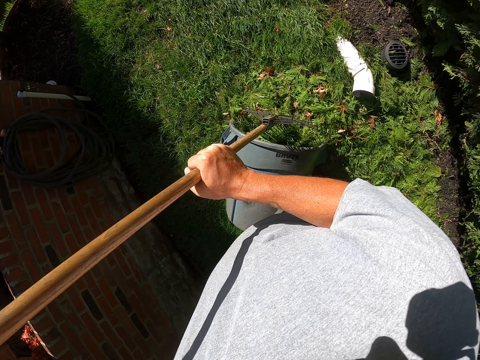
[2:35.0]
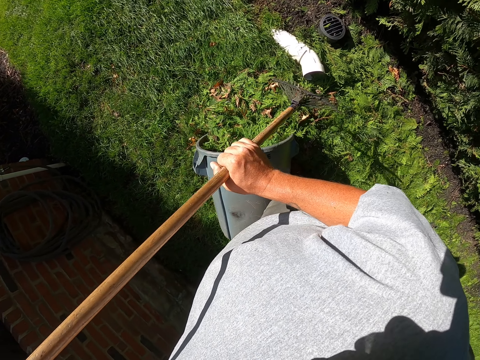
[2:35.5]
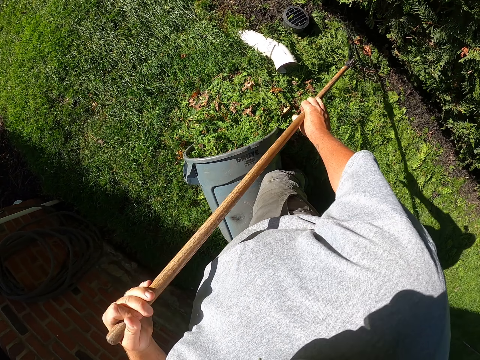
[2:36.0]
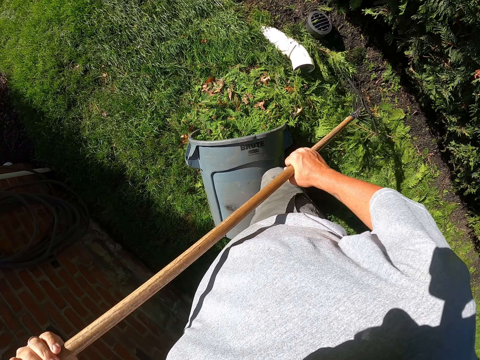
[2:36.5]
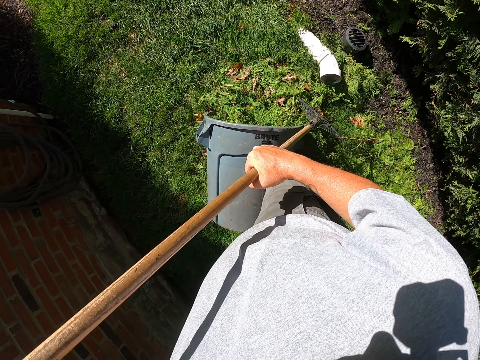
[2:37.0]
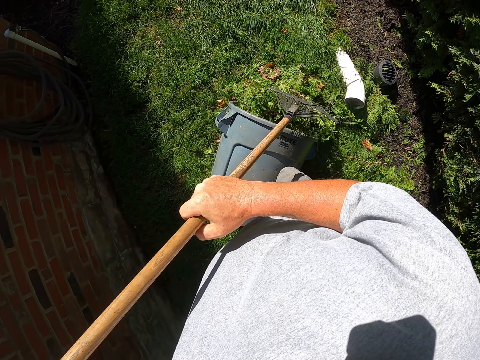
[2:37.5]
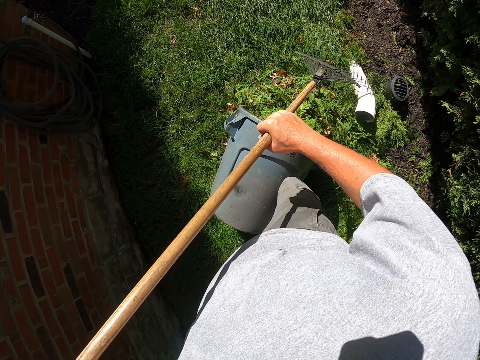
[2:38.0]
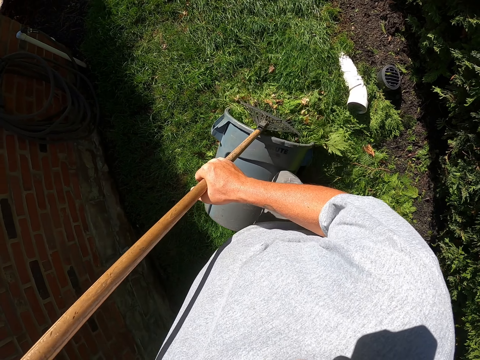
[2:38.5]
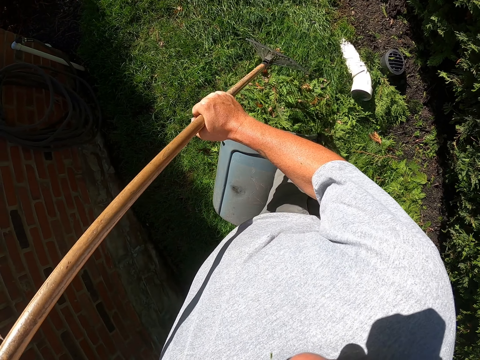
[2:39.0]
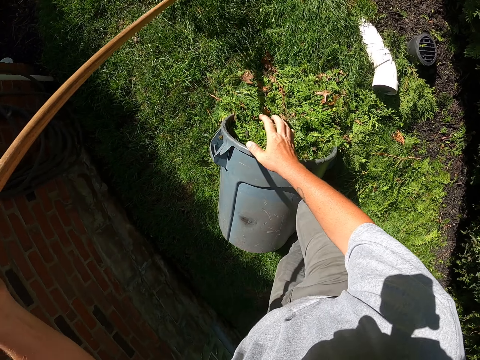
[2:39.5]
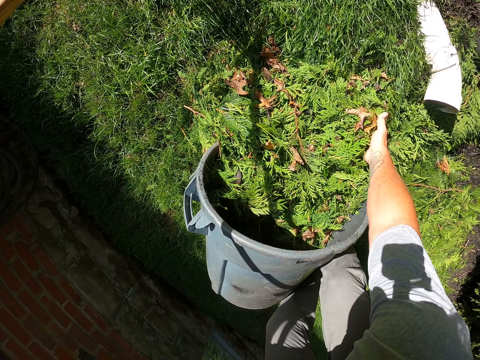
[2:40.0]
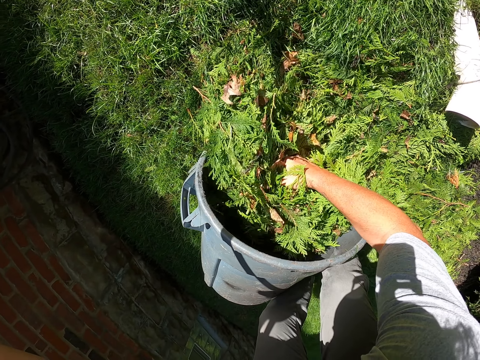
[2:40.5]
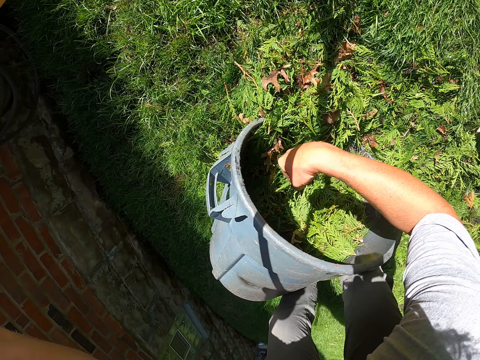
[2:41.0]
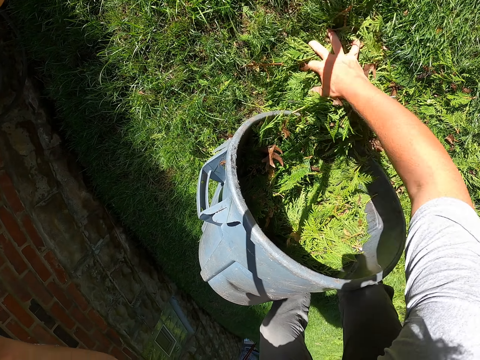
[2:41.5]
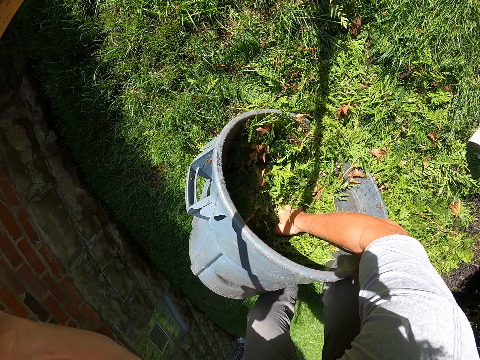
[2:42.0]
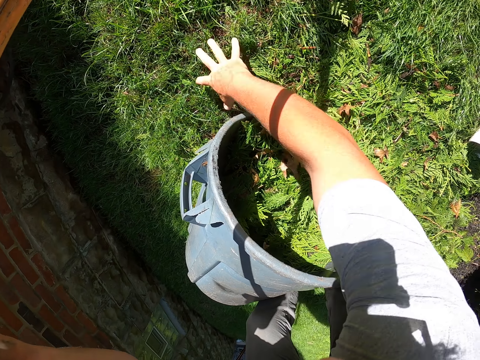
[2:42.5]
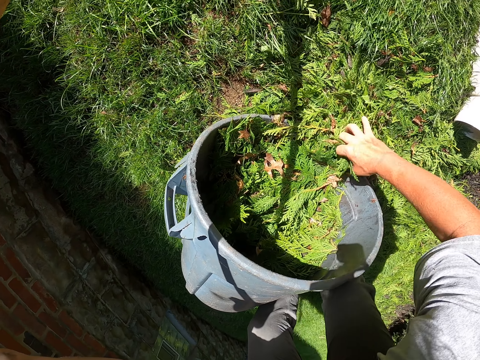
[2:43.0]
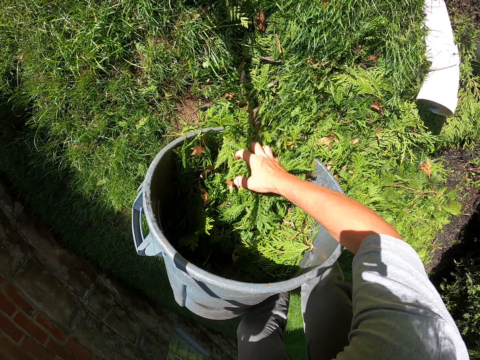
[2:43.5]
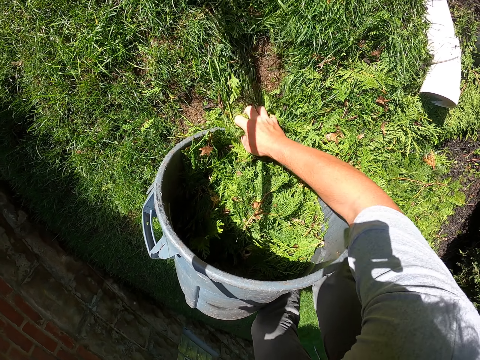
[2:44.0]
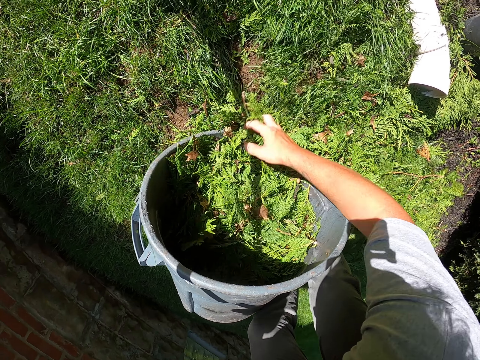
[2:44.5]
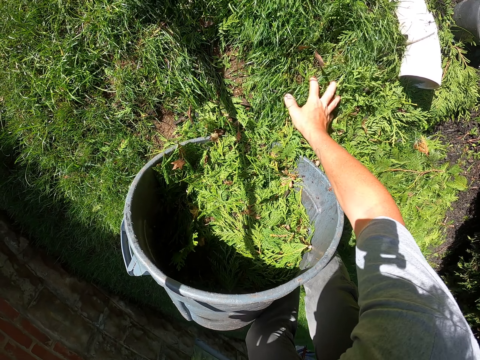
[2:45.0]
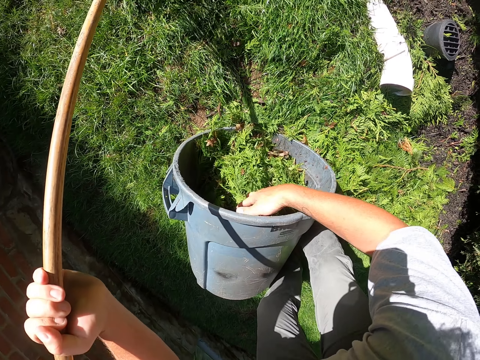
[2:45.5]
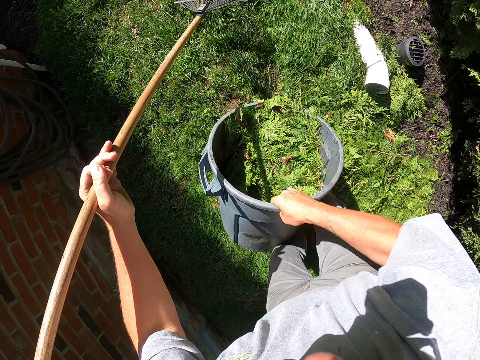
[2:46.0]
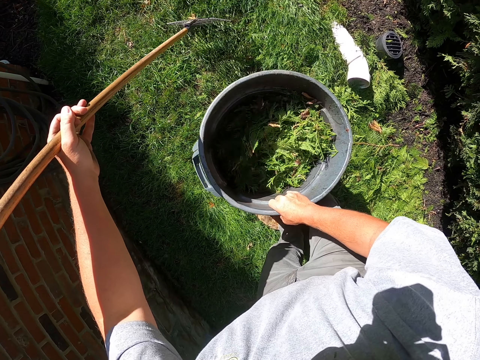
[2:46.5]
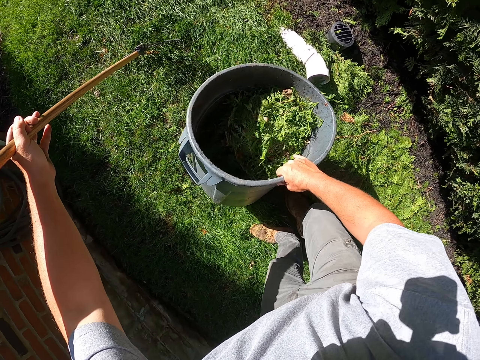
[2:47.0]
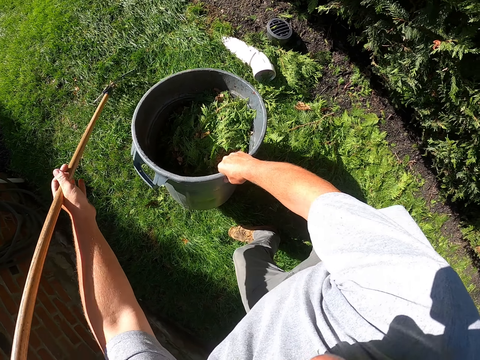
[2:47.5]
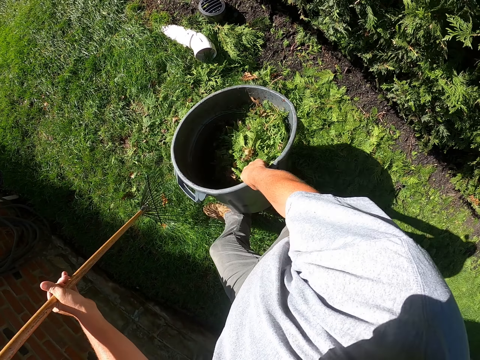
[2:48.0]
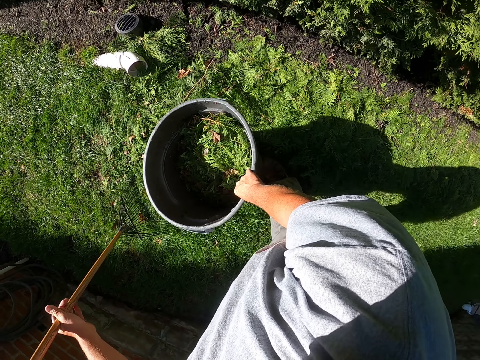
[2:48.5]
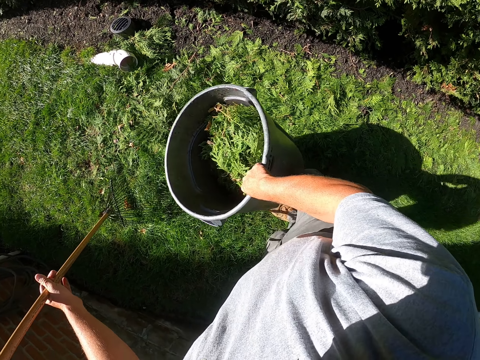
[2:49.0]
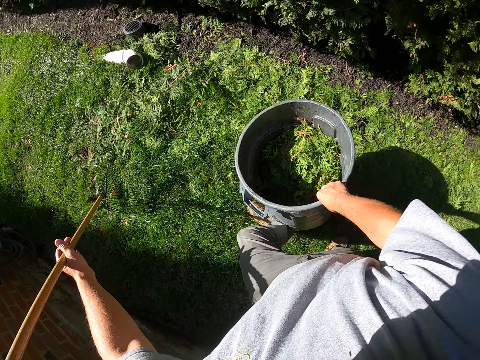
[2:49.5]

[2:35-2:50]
The camera wearer pulls dirt with a rake. They put the dirt in the litter bin bucket. They put the dirt in the litter bin bucket with the hand. They lift up the litter bin bucket.

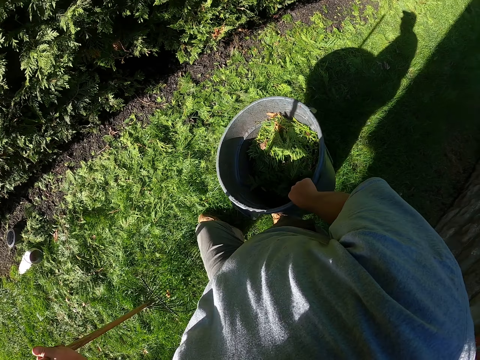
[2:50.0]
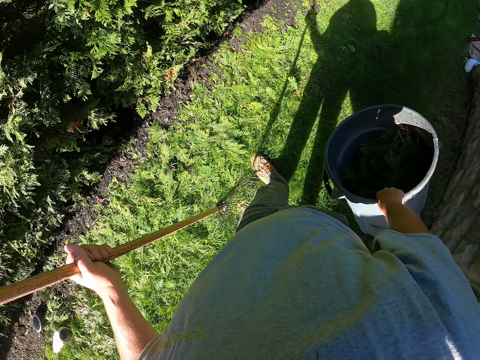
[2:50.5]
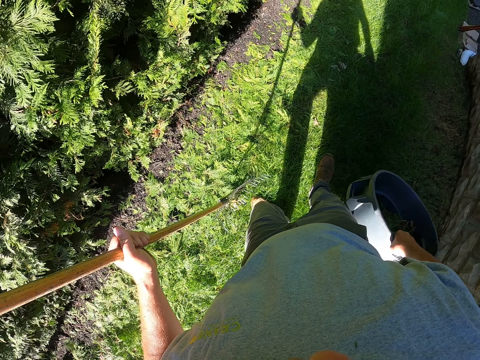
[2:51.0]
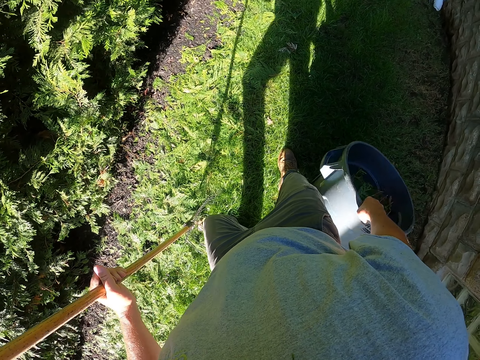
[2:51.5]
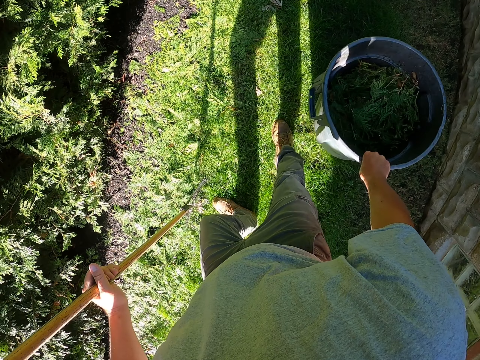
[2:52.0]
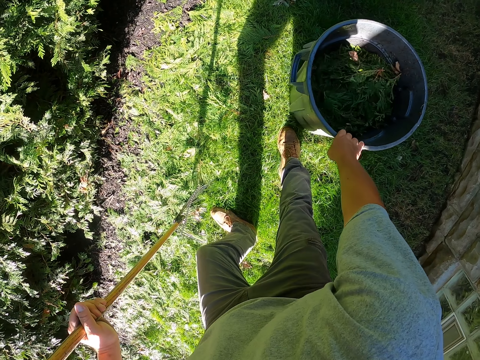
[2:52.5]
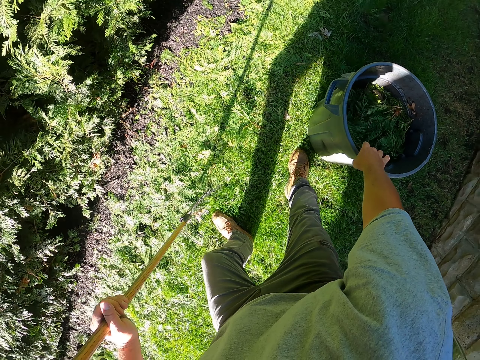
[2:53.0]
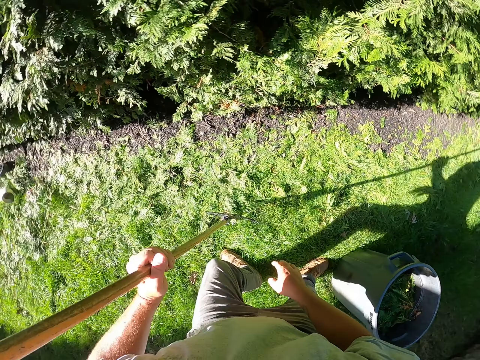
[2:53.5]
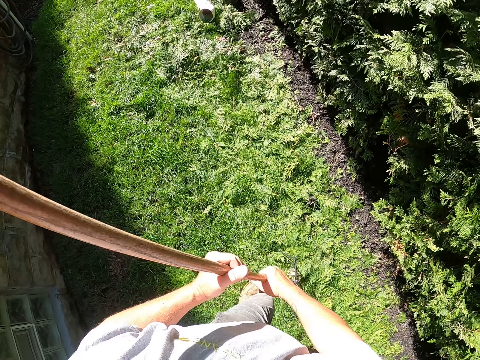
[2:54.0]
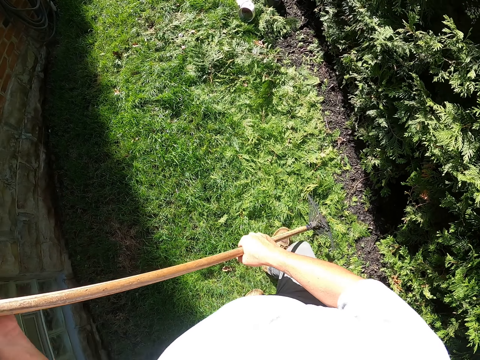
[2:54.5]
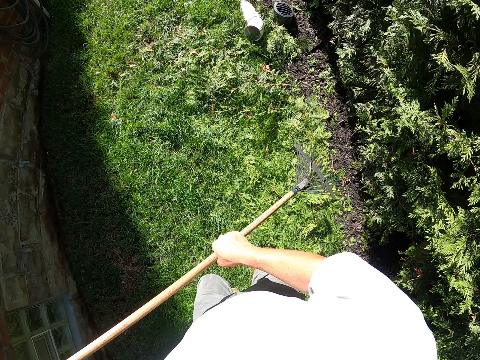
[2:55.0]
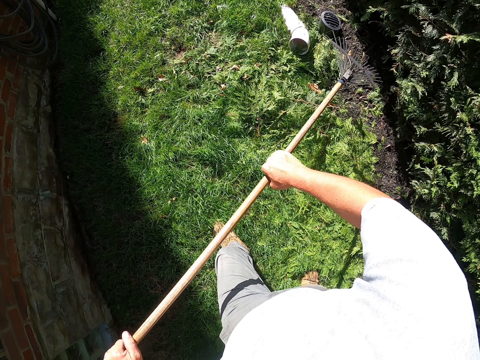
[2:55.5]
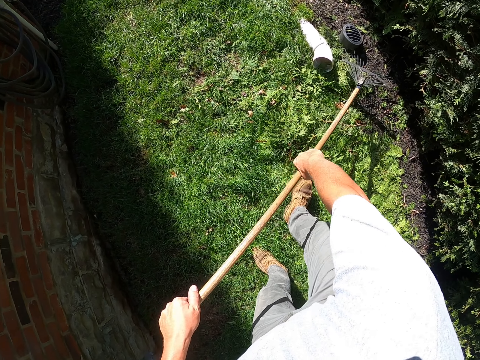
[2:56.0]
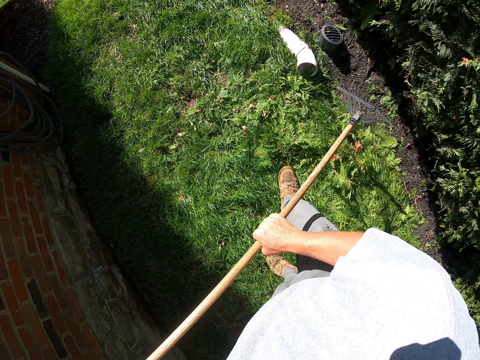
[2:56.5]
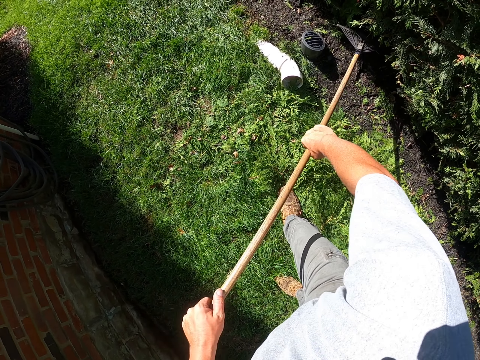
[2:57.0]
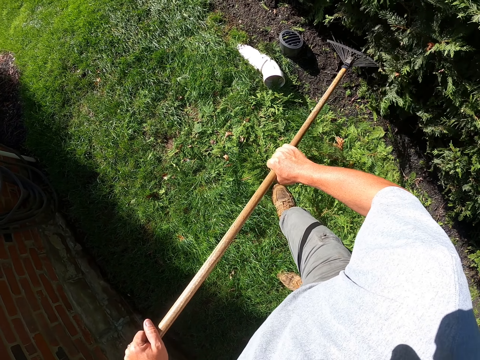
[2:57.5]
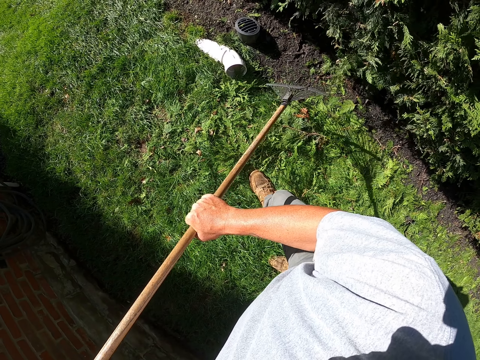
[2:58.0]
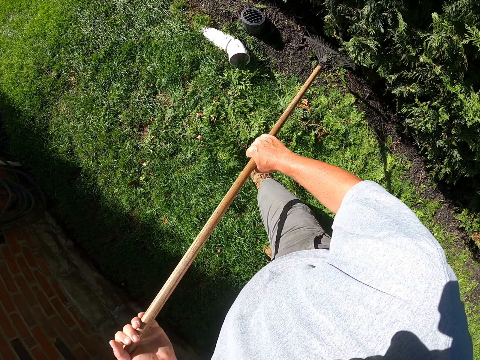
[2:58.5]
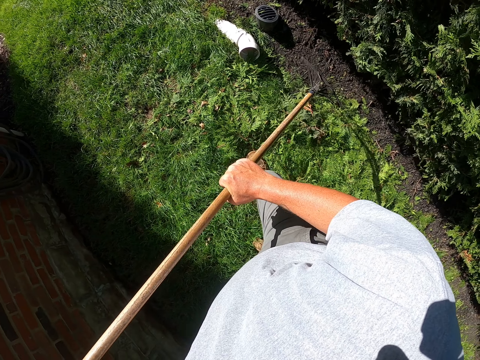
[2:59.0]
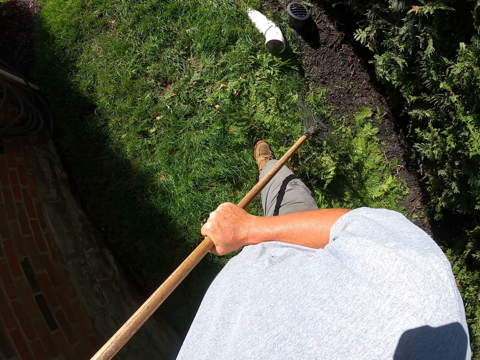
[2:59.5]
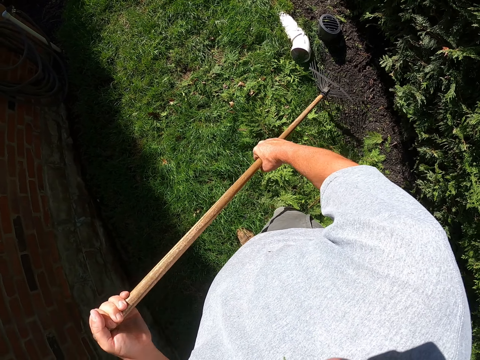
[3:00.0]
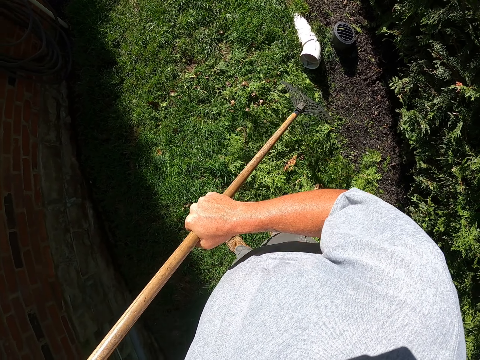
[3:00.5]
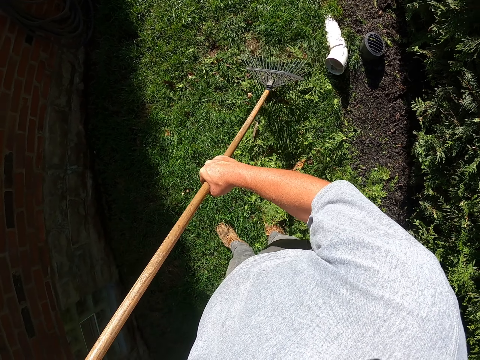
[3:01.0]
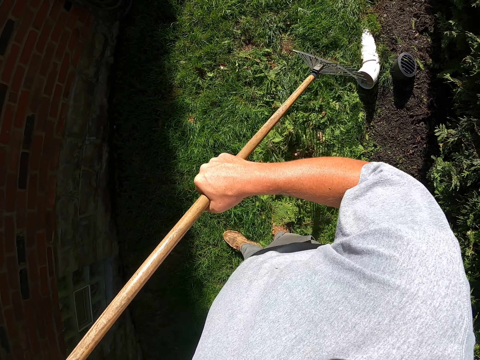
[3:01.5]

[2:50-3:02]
The camera wearer carries the bucket. They place the bucket aside on the floor. They move around. They pull the dirt with the rake. They move backwards and pull dirt with the rake.
